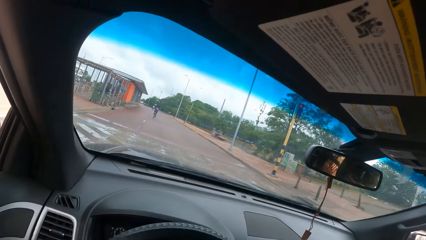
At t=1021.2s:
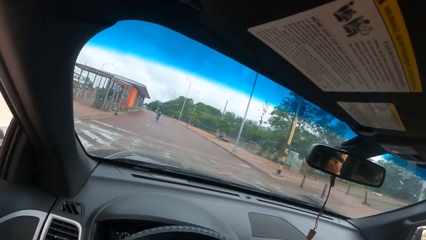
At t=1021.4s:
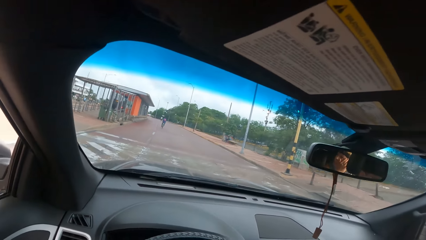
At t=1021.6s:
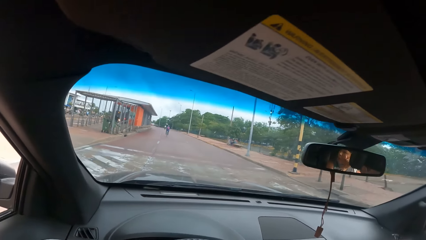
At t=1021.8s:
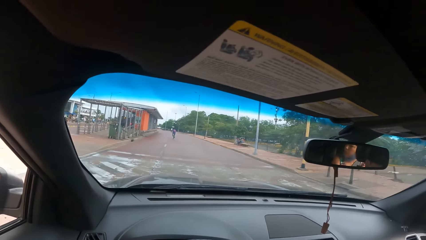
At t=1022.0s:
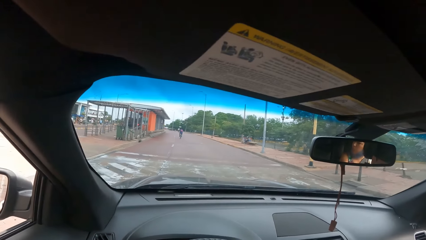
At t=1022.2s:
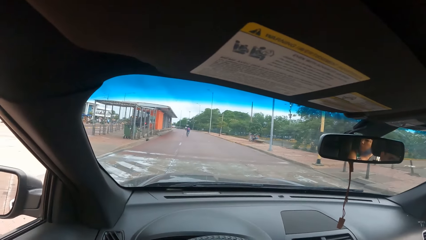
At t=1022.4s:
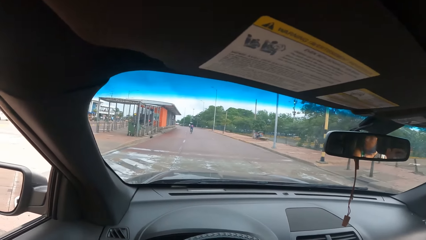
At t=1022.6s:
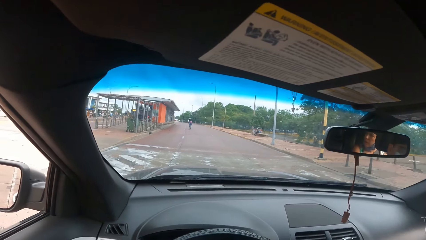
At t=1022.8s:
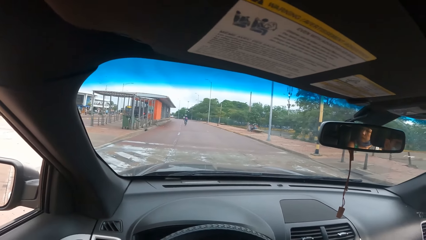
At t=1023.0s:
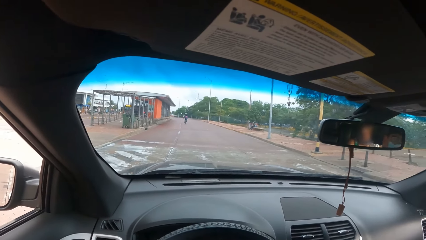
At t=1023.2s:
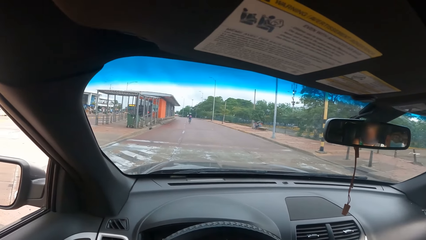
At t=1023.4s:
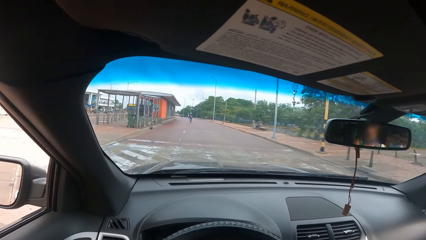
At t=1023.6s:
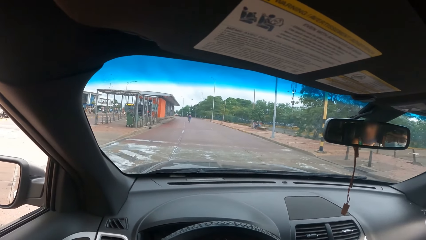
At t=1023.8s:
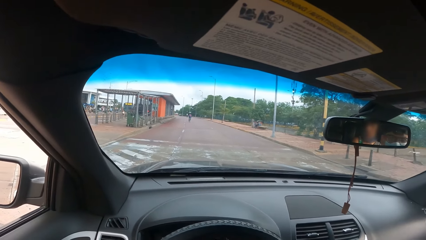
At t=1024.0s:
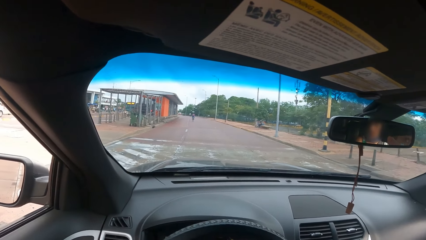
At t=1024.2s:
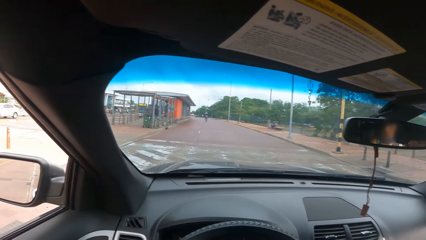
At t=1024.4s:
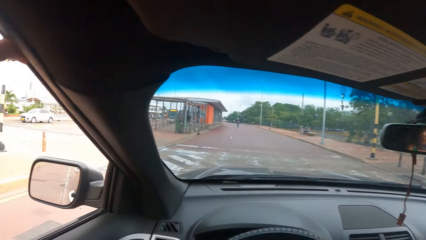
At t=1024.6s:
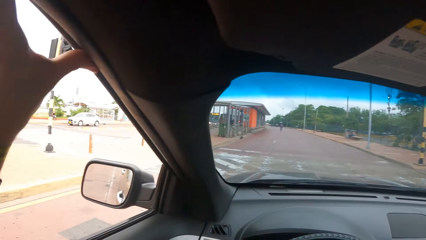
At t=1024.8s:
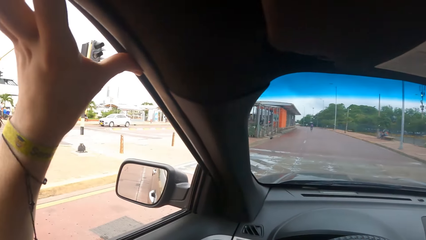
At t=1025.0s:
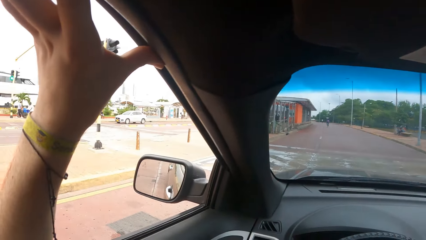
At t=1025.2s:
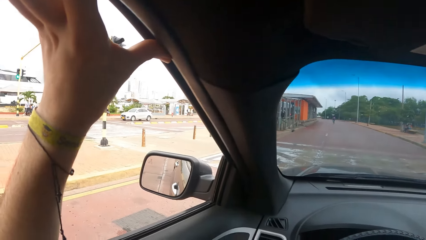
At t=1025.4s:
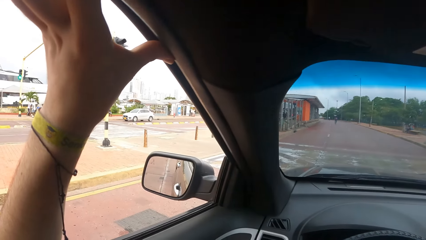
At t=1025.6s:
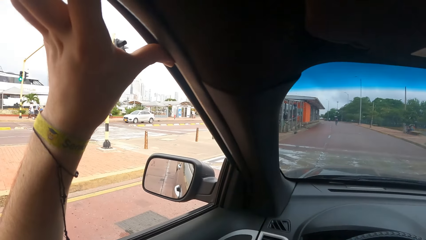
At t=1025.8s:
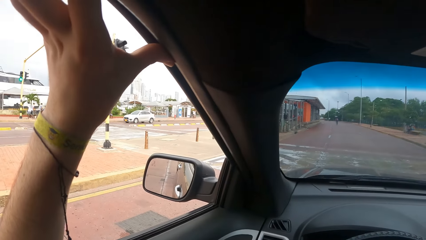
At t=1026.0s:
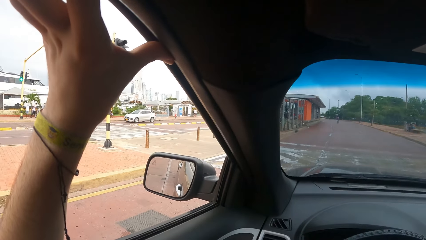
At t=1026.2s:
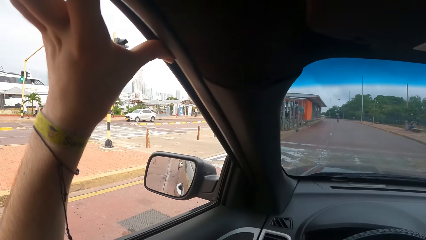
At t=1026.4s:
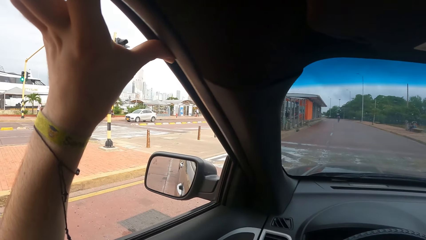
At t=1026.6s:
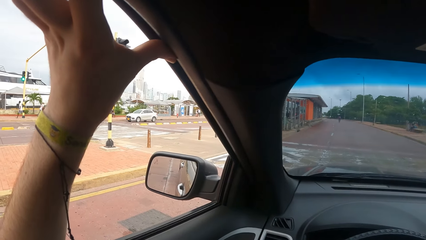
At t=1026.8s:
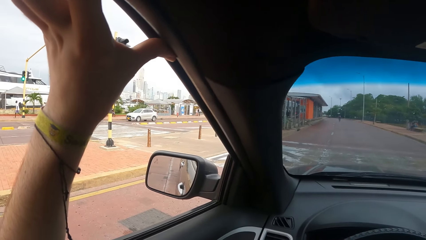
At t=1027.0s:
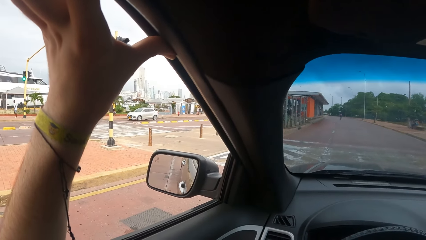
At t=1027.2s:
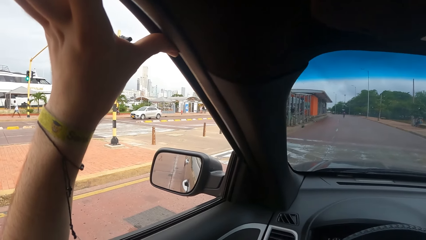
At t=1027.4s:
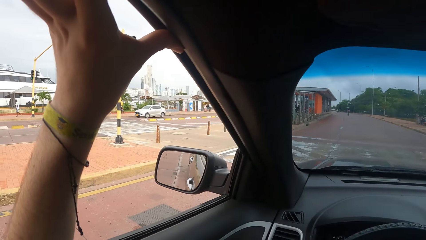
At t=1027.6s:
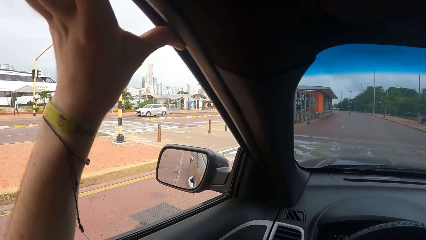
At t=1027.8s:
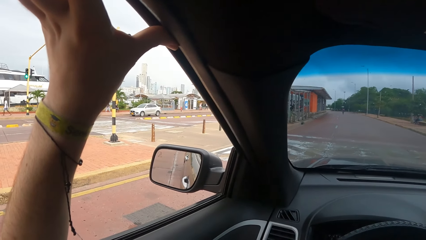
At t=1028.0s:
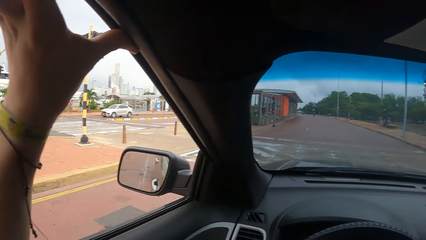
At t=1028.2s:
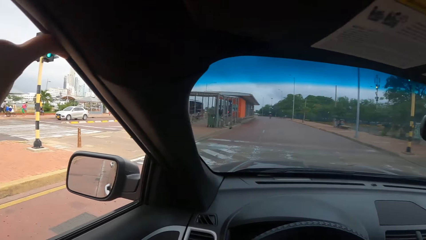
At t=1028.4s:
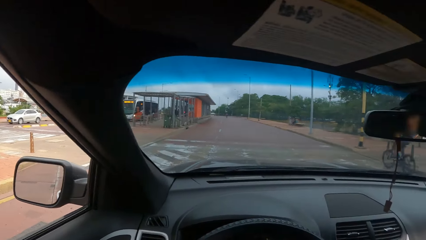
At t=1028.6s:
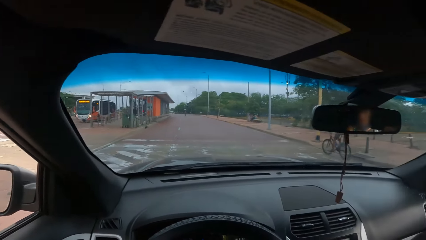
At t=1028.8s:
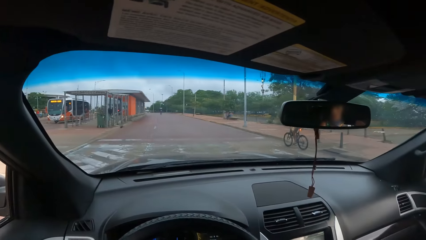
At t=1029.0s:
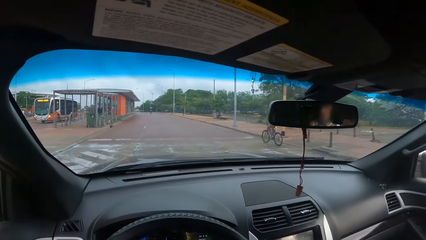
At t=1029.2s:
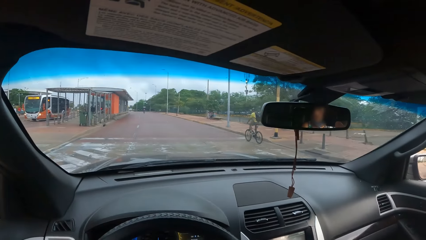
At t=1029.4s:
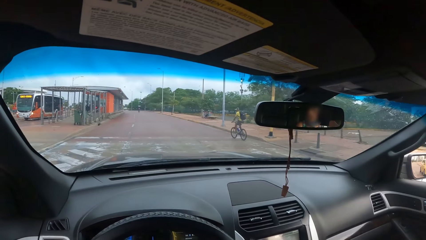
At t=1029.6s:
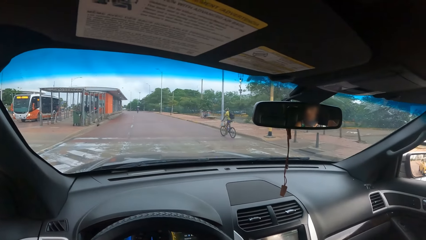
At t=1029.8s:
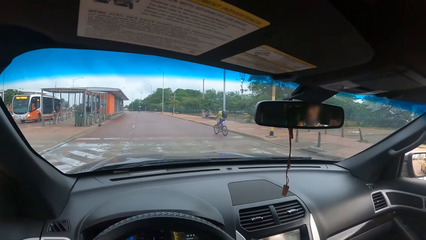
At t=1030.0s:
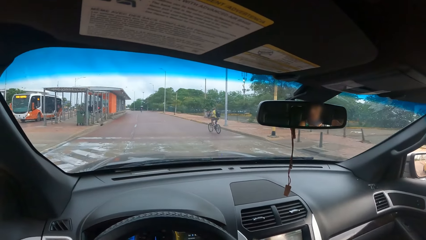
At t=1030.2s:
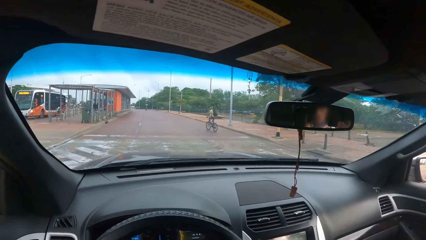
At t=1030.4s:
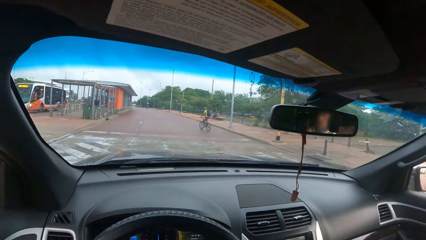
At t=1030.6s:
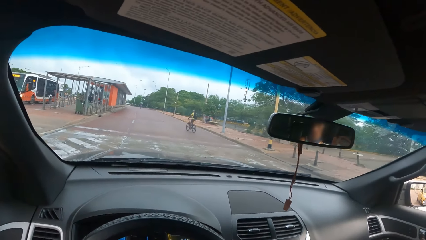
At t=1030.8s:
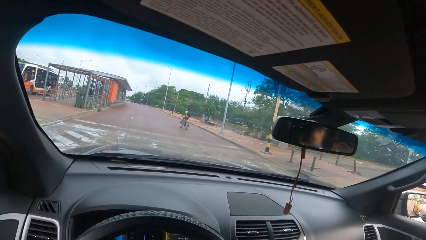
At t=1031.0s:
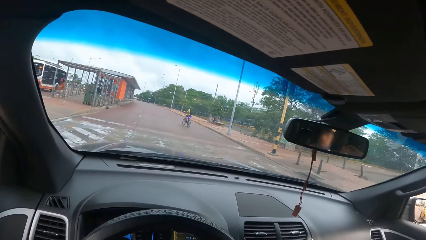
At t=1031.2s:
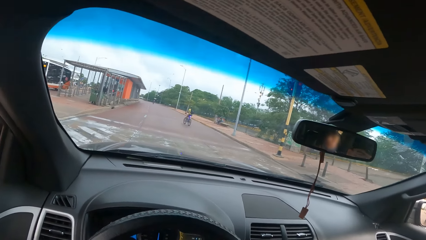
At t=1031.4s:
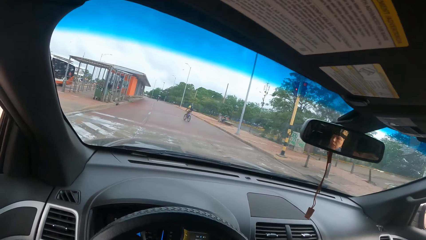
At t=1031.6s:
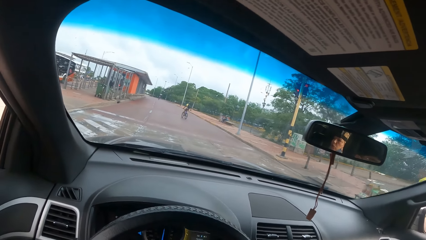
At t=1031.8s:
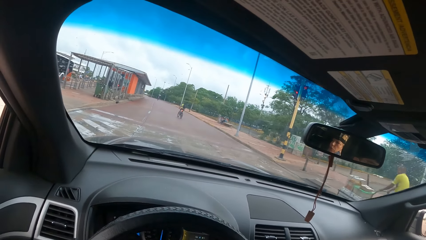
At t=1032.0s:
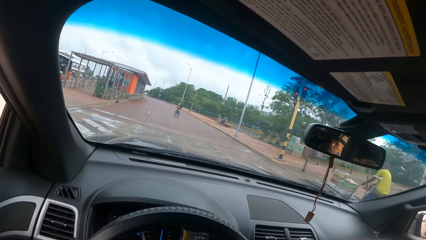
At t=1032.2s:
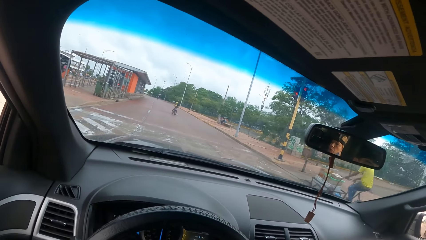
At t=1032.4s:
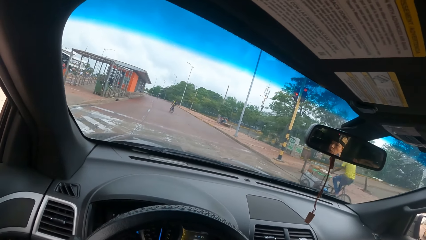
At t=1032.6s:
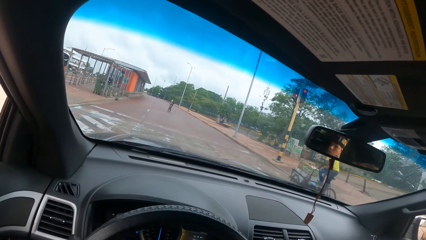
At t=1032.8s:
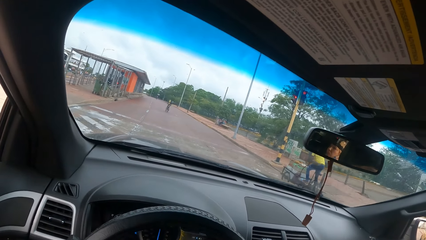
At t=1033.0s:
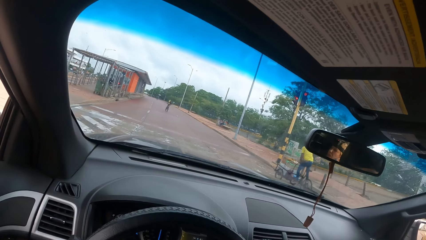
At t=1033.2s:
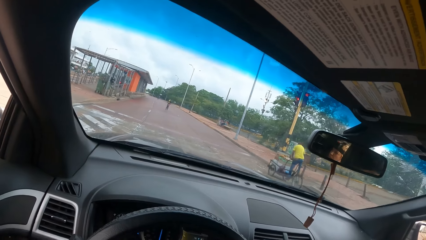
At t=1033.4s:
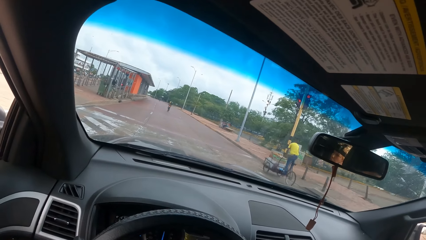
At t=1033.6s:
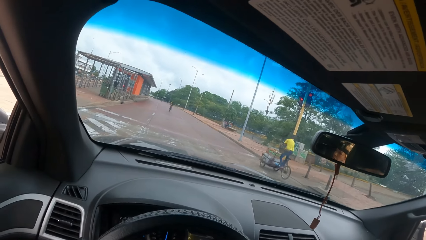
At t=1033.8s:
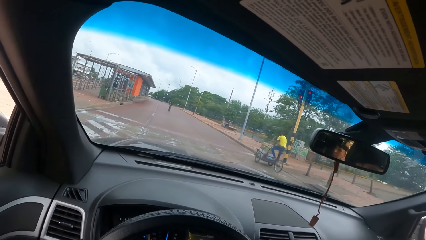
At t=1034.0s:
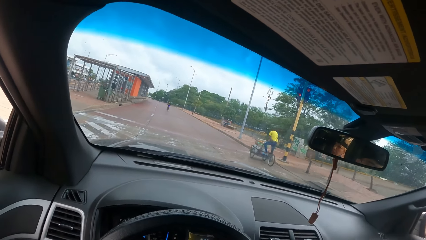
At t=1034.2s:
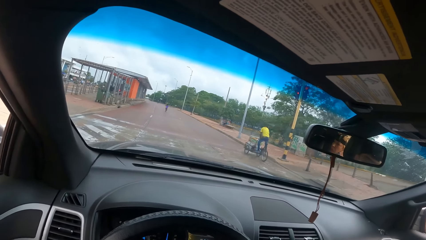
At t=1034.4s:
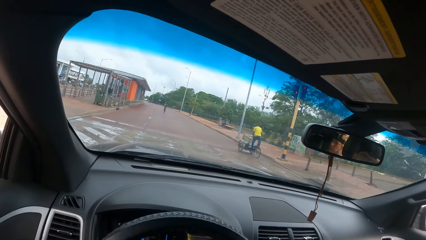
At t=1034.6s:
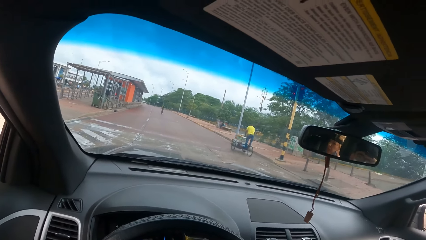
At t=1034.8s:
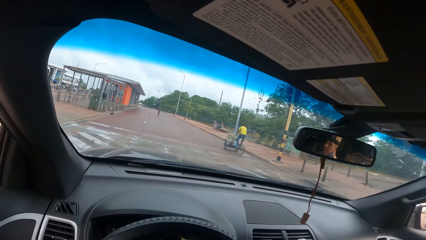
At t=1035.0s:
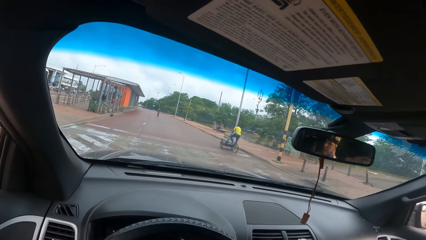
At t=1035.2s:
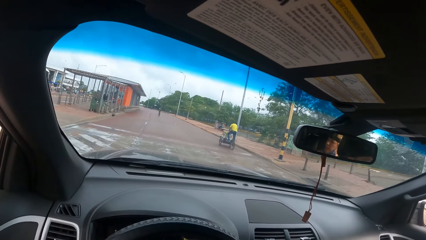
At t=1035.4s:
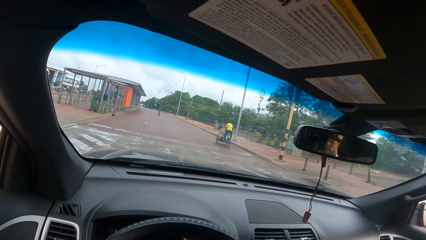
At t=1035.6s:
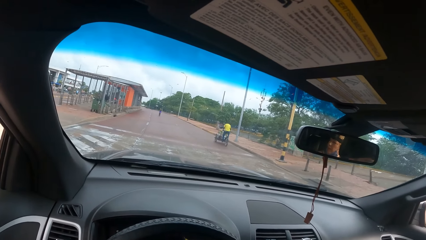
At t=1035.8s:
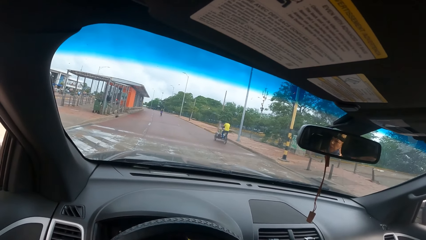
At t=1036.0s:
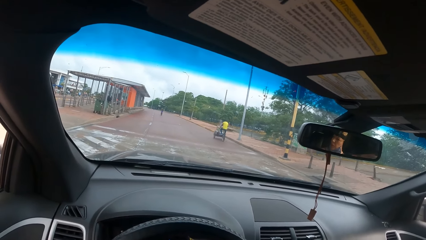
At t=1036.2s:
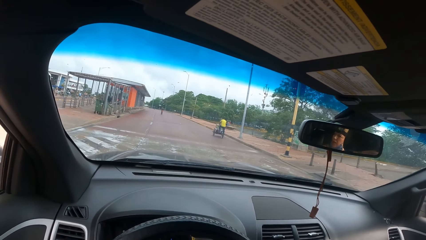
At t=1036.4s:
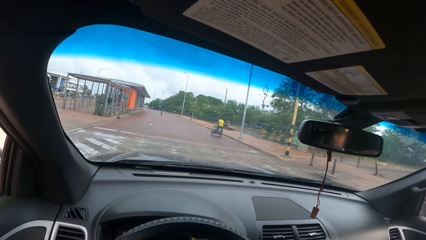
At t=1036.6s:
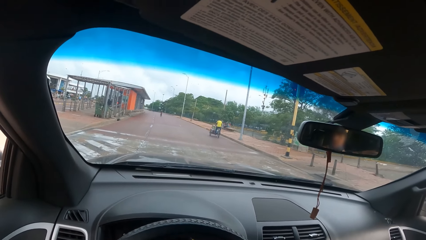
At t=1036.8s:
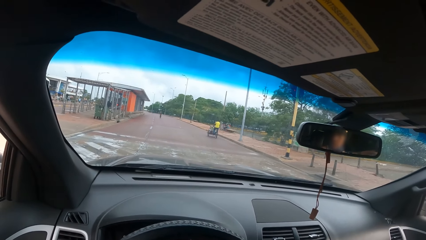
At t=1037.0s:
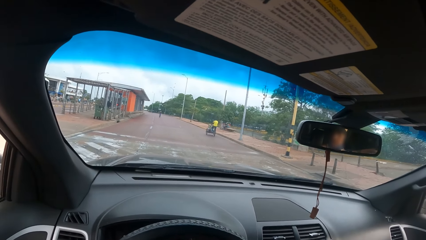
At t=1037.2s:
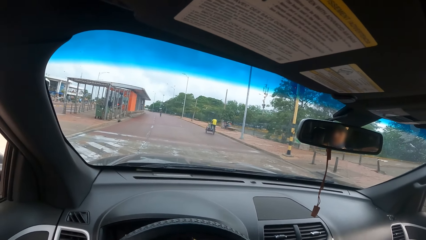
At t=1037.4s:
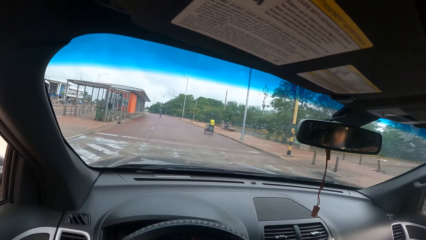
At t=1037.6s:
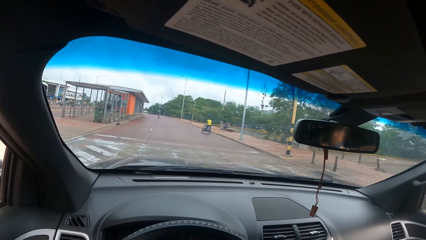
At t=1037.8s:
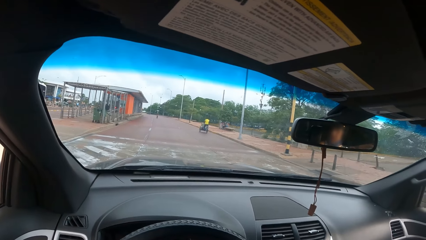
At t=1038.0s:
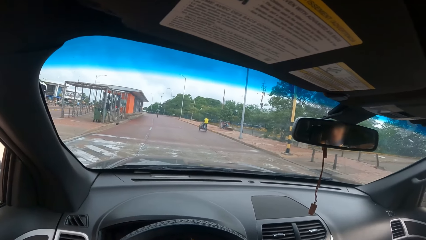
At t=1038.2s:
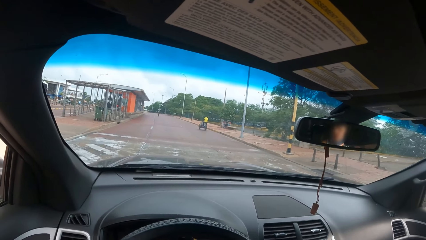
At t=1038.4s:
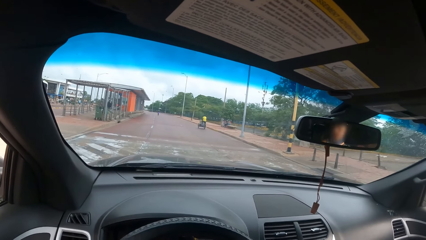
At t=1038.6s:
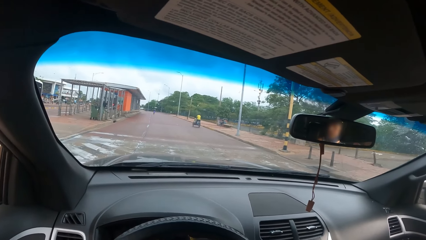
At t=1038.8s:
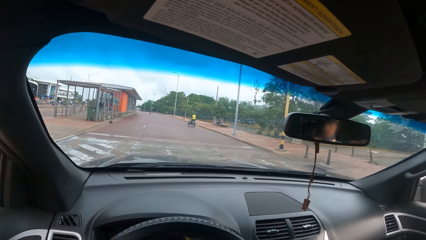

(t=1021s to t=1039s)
The camera wearer looks around. They touch the window. They look around again. They look at the traffic light.
